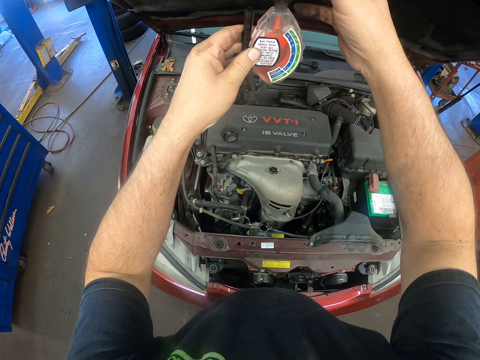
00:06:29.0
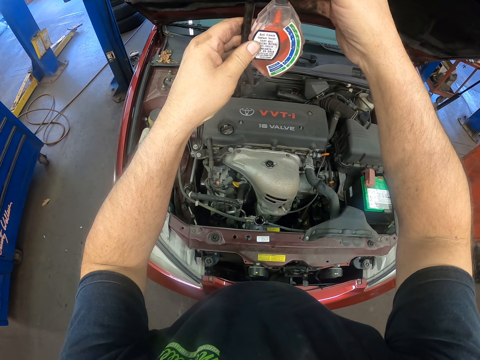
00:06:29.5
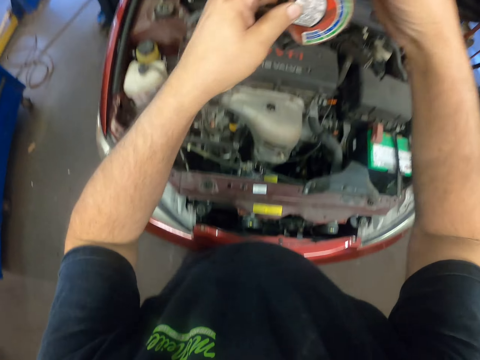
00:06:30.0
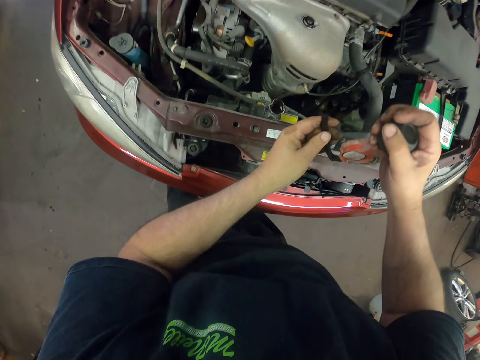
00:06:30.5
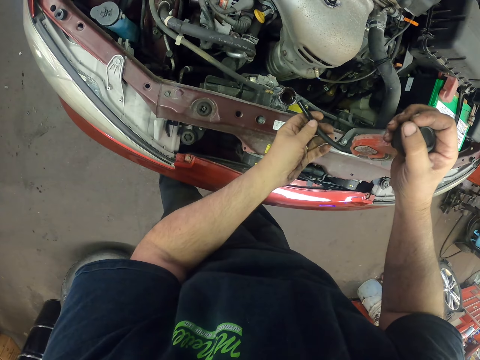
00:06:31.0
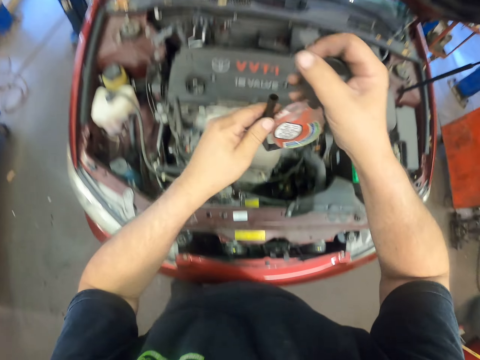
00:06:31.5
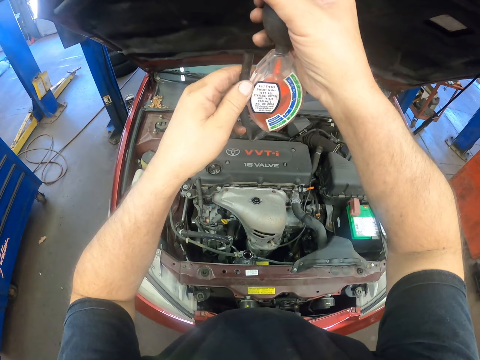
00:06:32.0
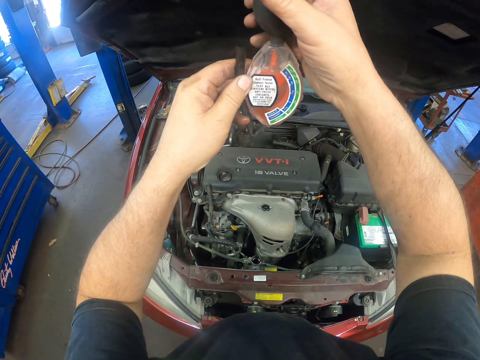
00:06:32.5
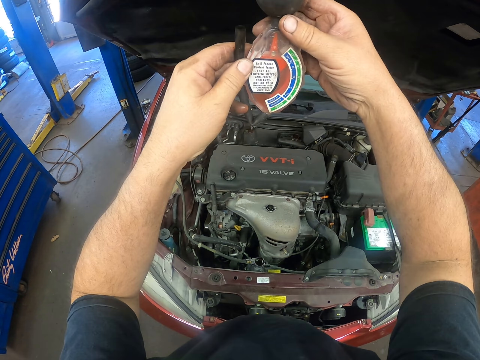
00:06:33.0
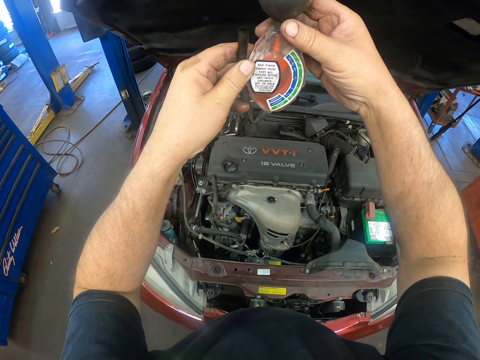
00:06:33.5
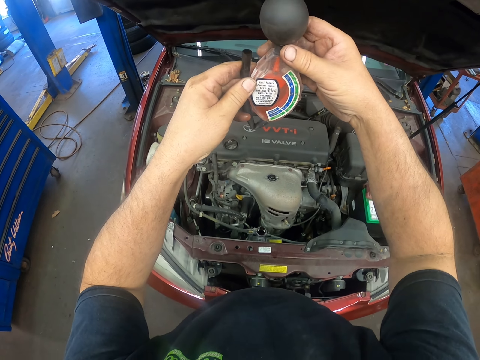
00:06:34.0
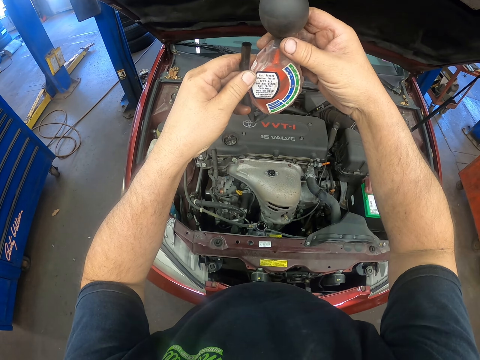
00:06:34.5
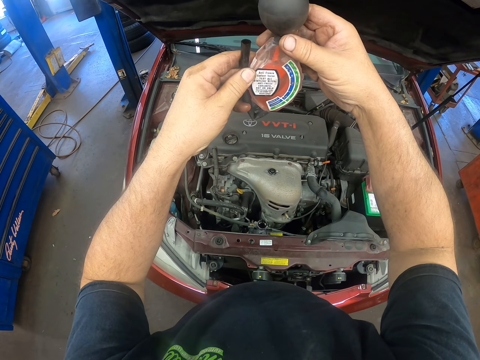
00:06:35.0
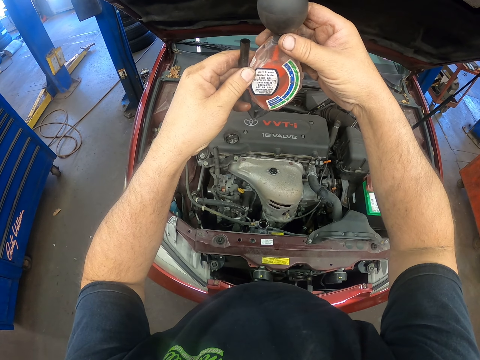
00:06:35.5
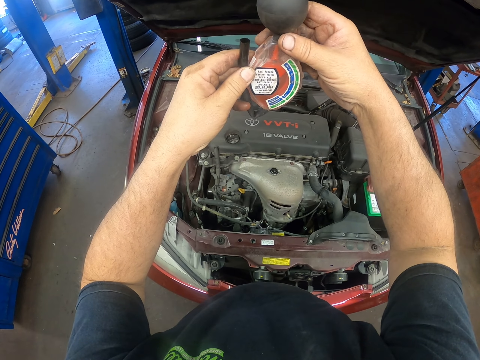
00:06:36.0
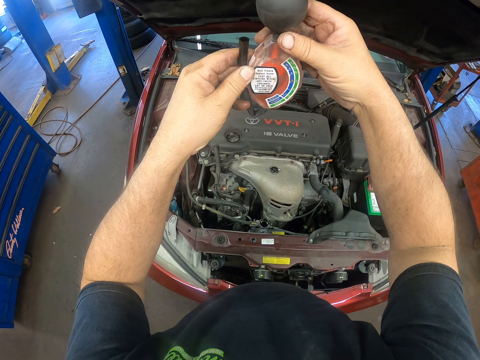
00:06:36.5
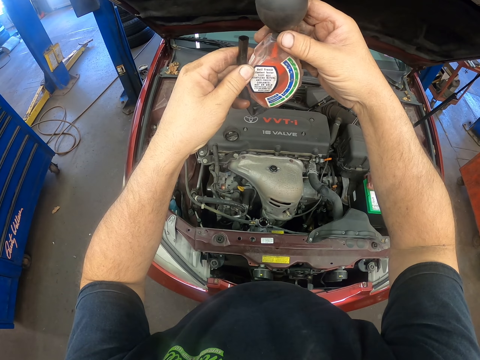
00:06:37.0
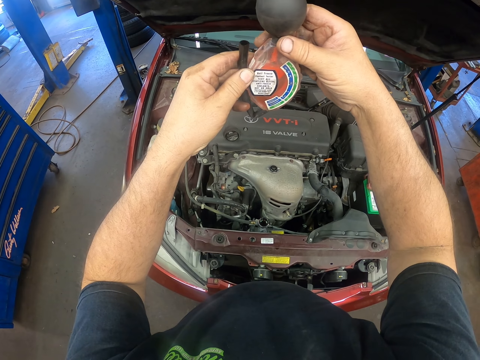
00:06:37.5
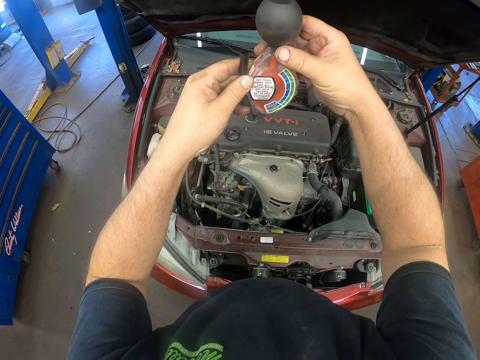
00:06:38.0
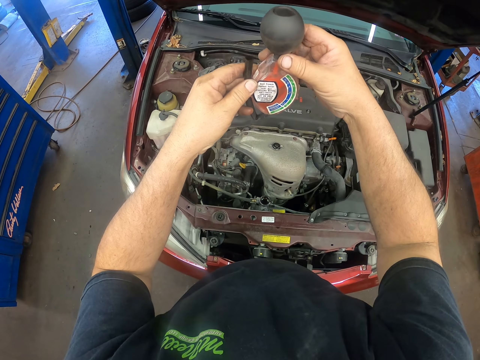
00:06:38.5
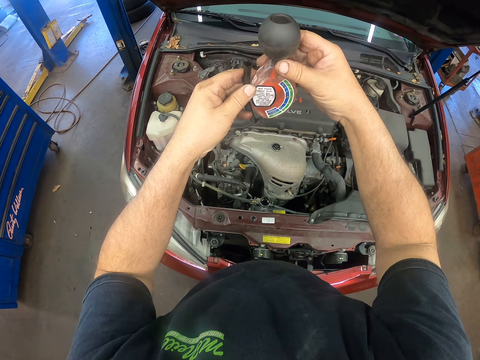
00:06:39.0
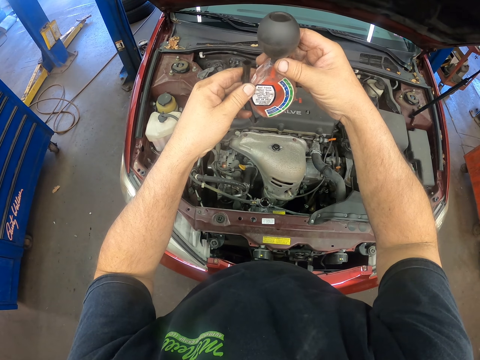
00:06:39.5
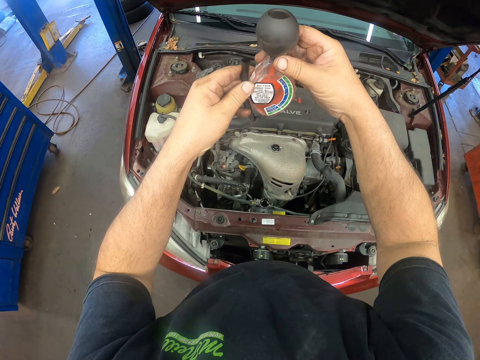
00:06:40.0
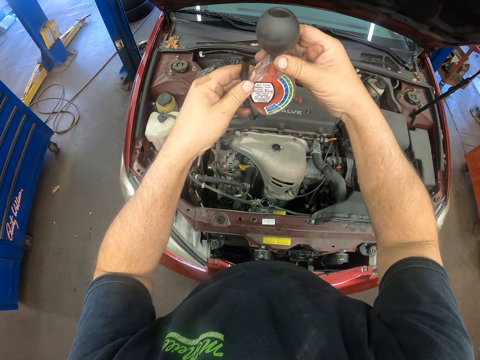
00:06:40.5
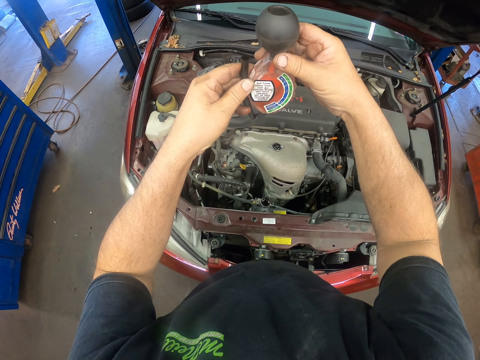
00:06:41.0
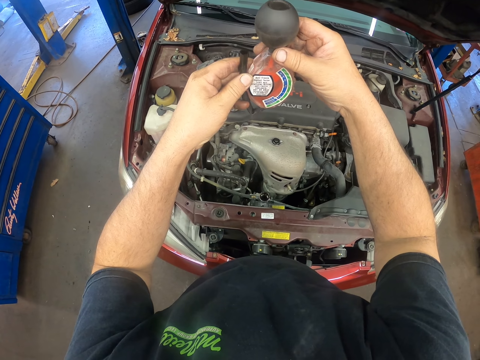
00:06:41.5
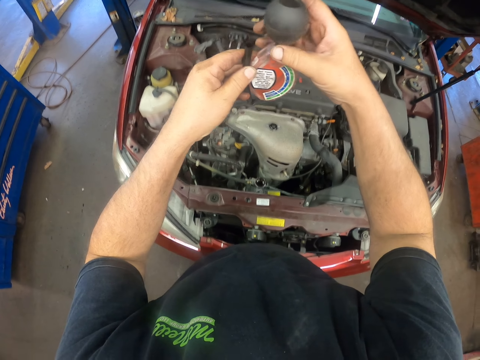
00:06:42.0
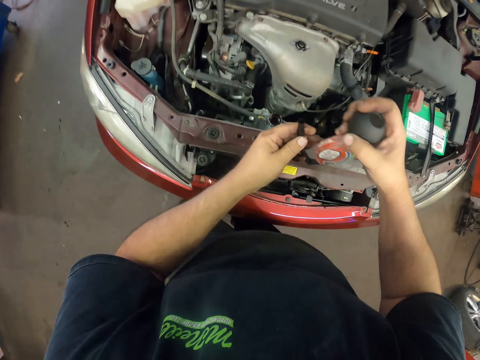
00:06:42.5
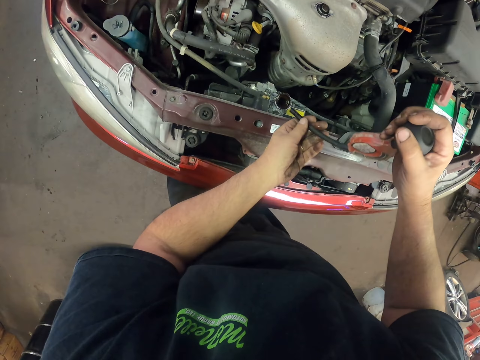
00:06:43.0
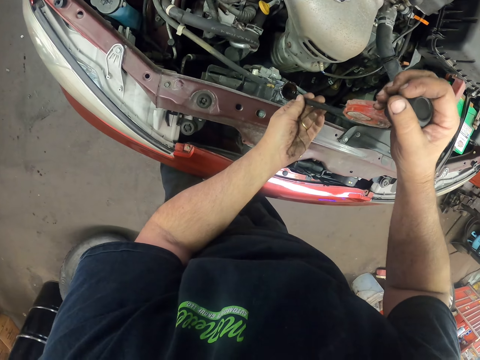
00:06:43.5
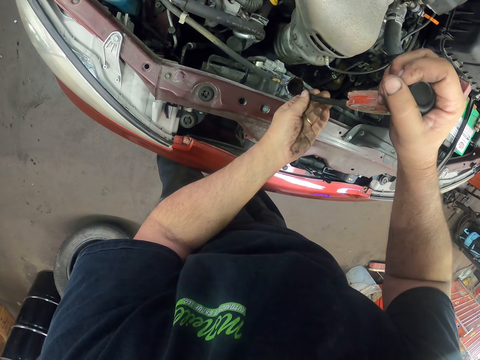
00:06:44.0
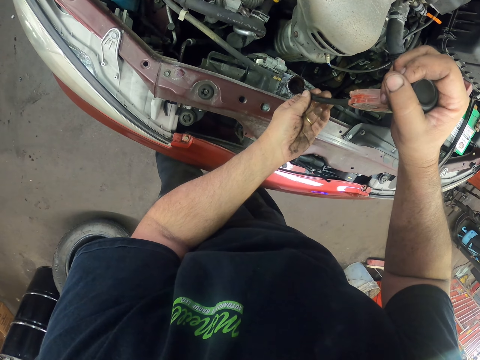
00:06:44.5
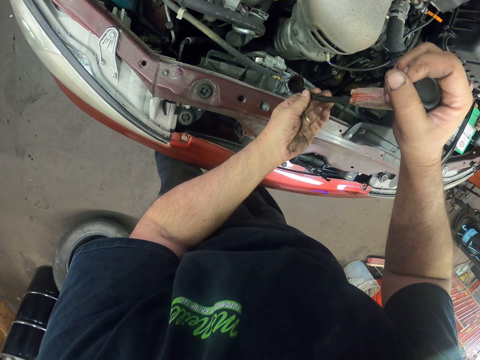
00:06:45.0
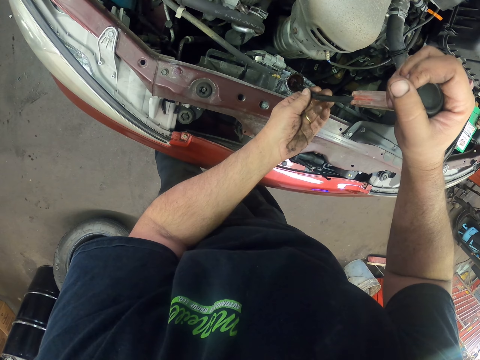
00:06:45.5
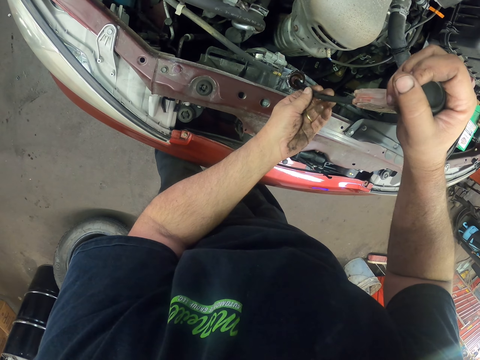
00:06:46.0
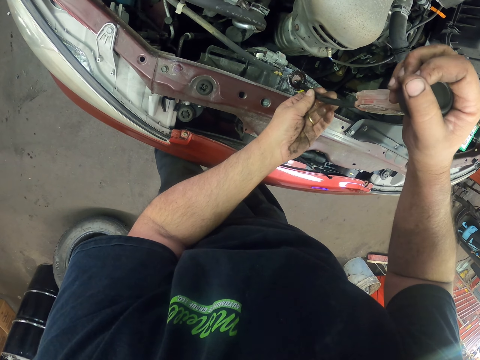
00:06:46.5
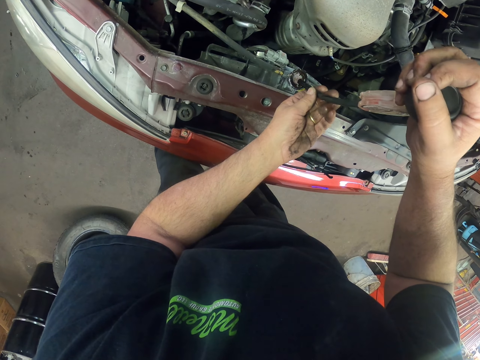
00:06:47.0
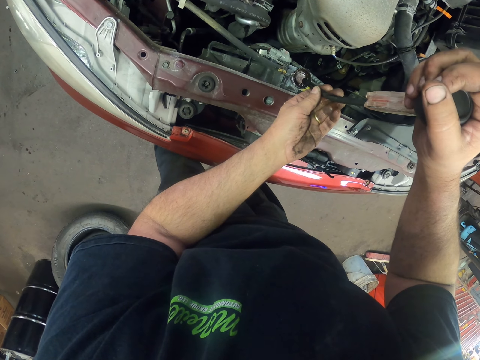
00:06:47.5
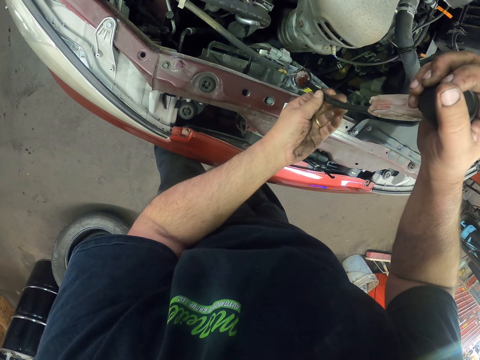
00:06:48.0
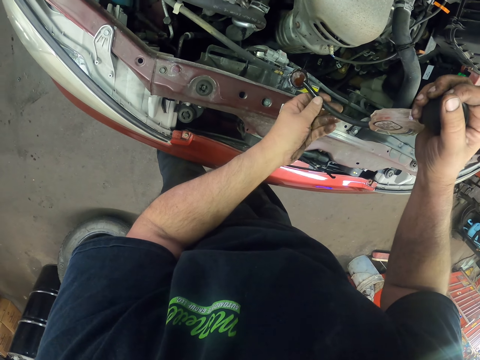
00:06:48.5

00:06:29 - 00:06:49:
The camera wearer lowers something. They raise something. They dip something on the fuel tank. They press something.

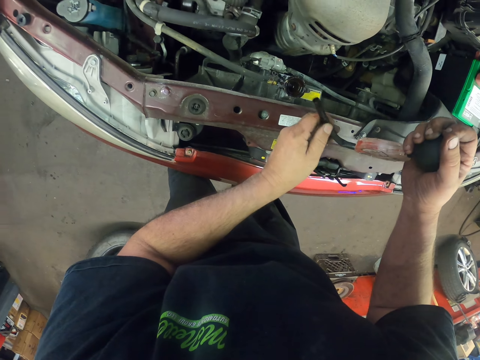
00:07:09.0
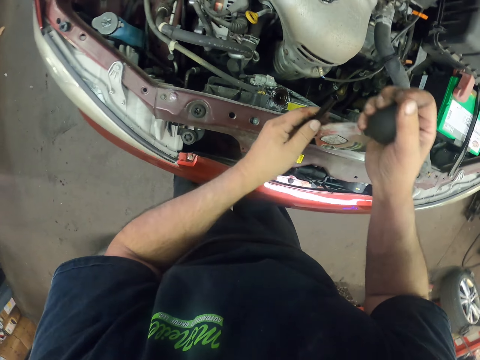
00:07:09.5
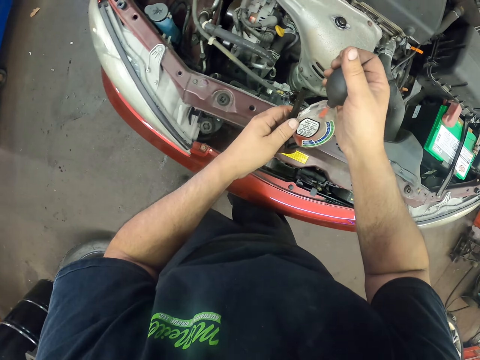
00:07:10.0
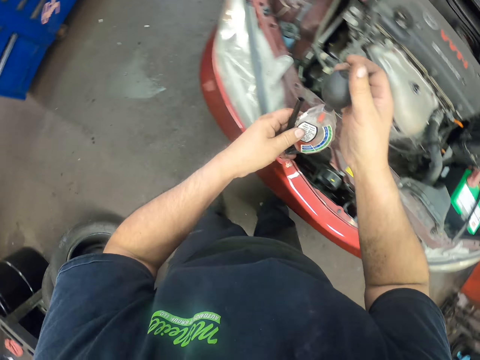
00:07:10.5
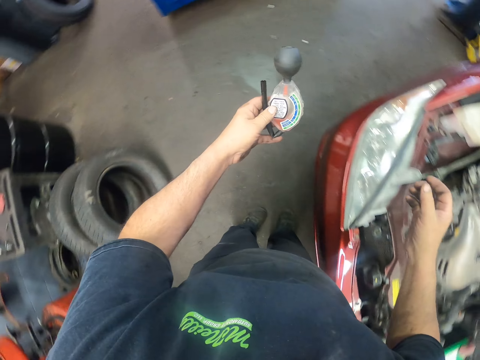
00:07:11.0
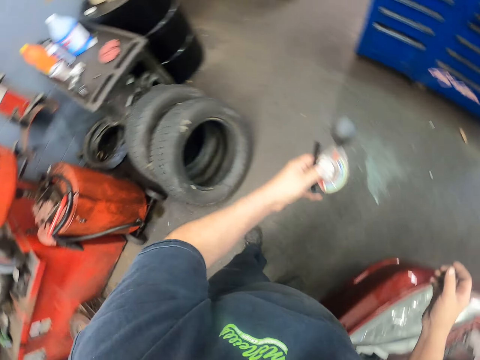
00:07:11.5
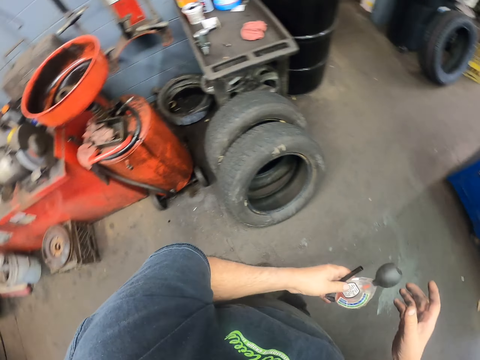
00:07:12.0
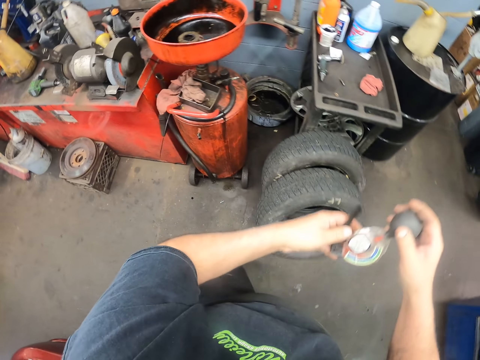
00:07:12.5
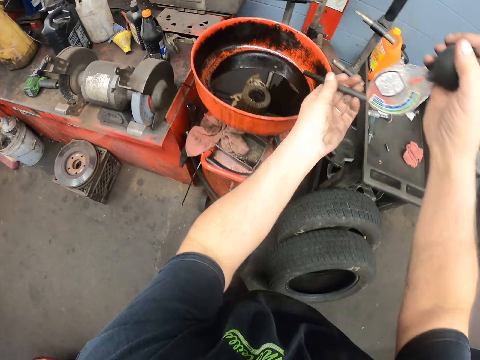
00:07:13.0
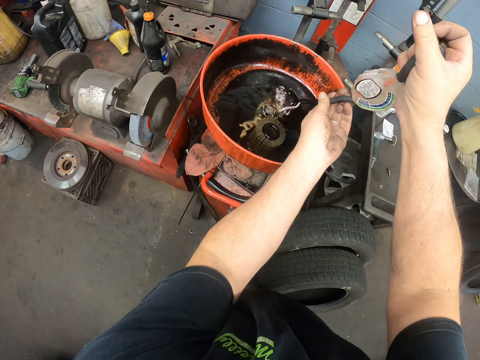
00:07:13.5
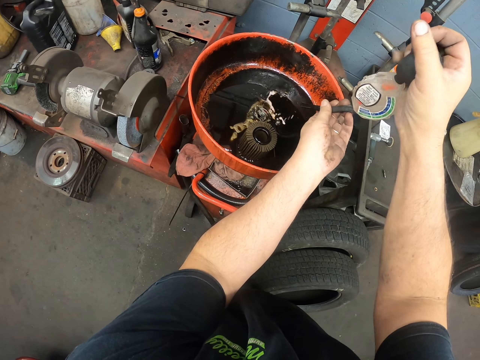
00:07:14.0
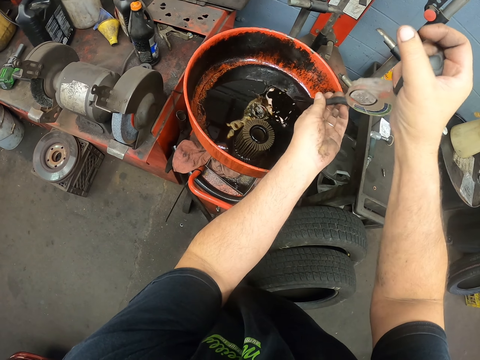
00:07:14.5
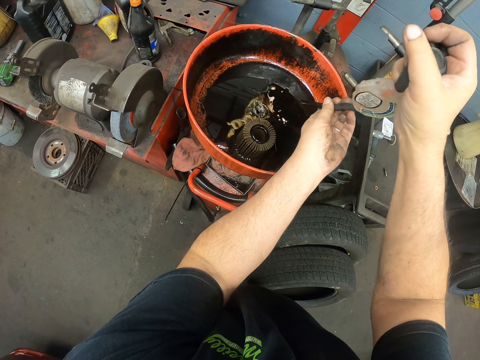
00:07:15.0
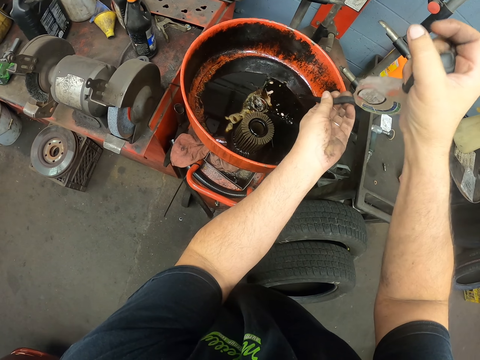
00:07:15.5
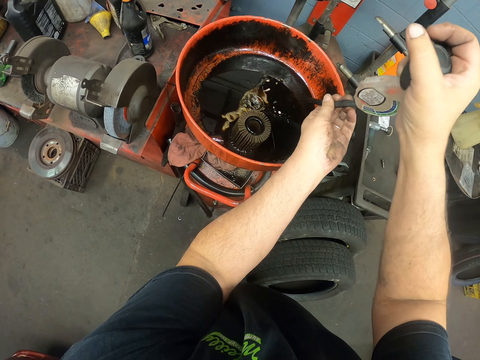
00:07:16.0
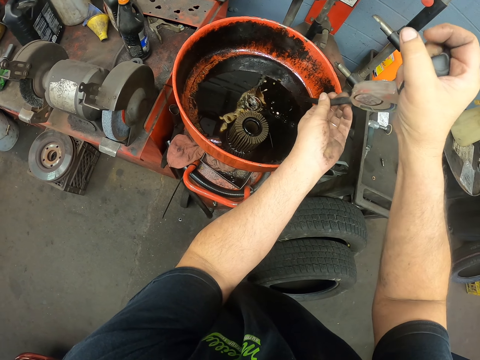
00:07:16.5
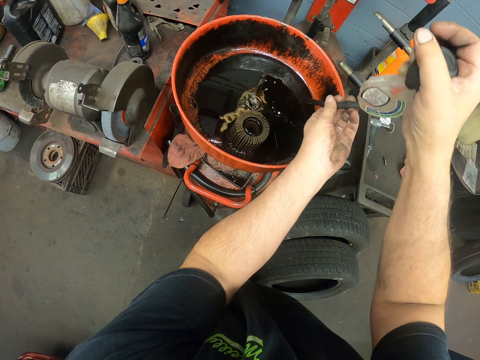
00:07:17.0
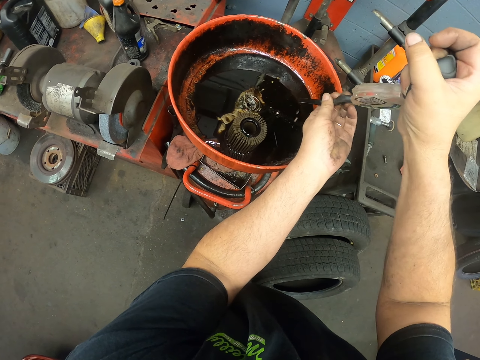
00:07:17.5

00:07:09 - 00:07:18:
The camera wearer walks around the room. They press something. They pour liquid from something. They put the oil in something.
